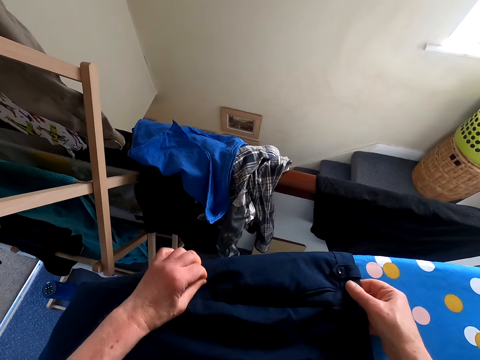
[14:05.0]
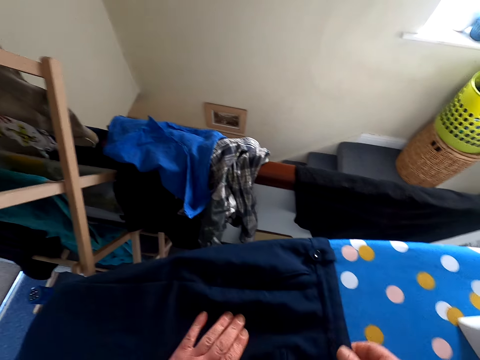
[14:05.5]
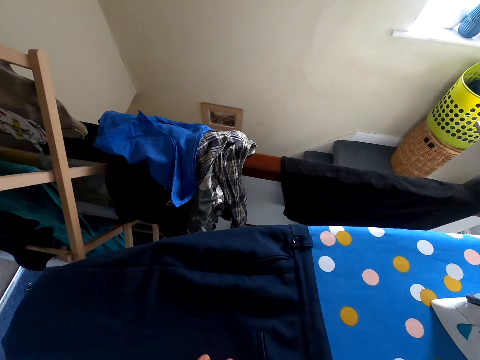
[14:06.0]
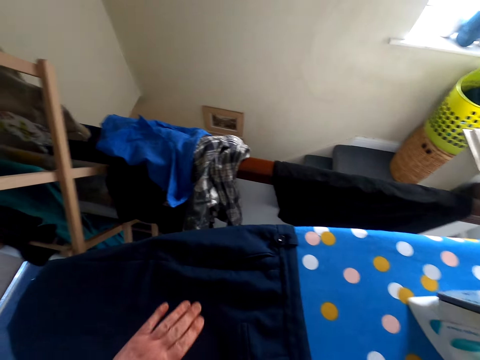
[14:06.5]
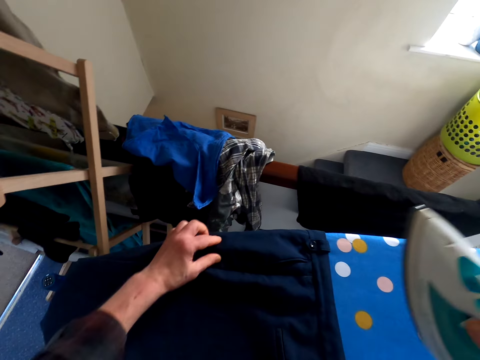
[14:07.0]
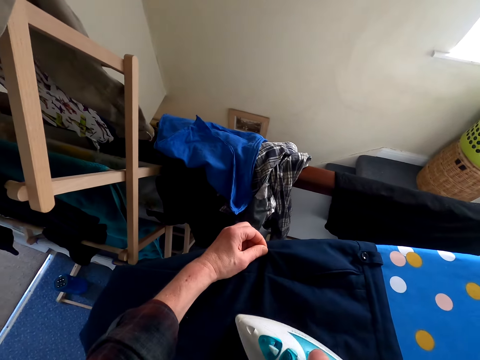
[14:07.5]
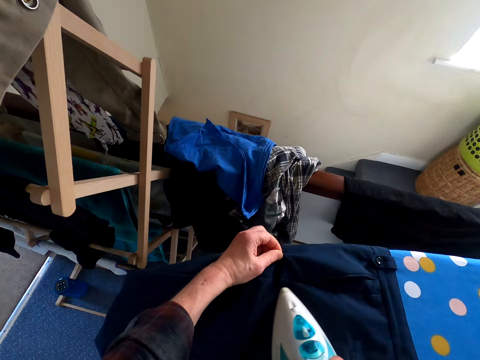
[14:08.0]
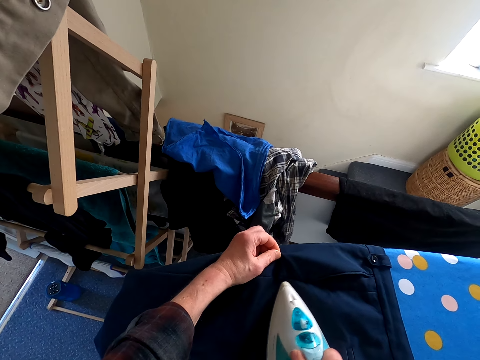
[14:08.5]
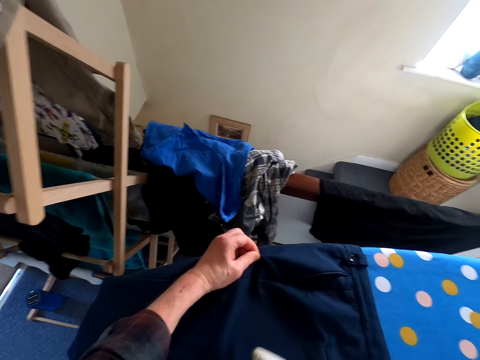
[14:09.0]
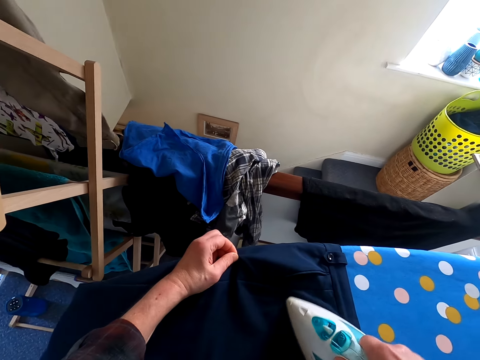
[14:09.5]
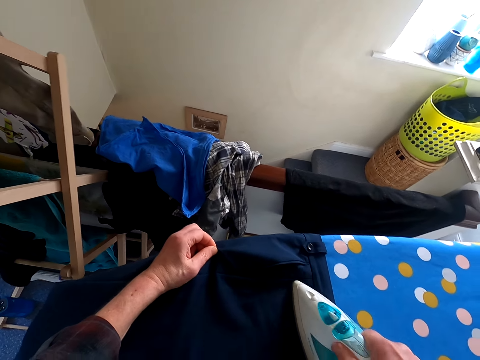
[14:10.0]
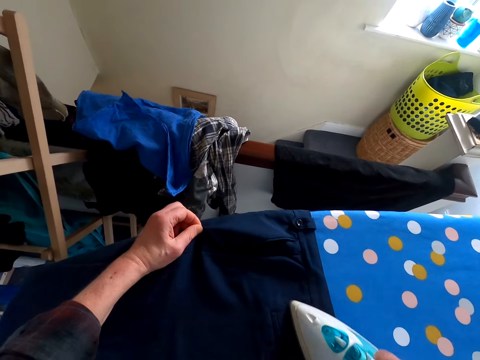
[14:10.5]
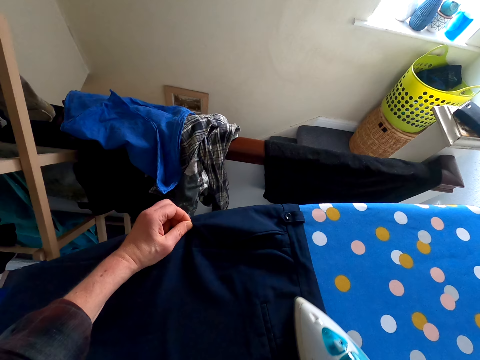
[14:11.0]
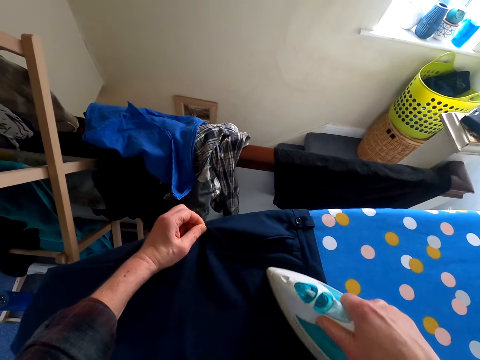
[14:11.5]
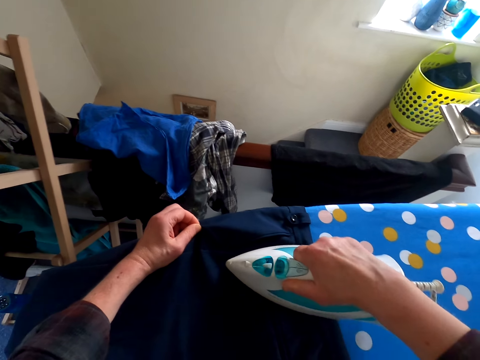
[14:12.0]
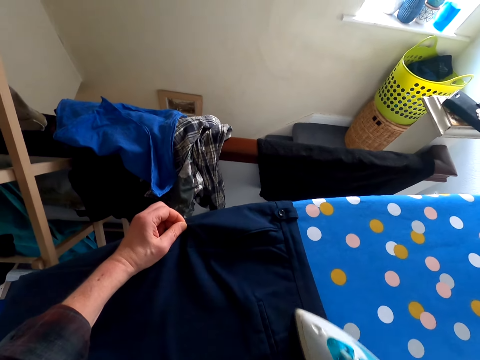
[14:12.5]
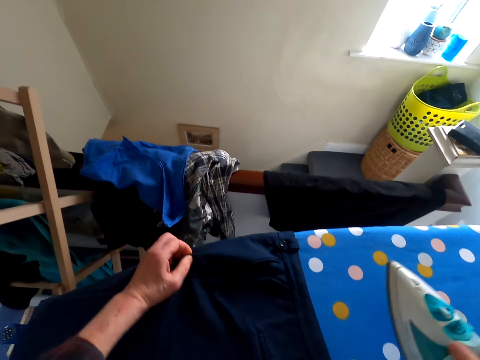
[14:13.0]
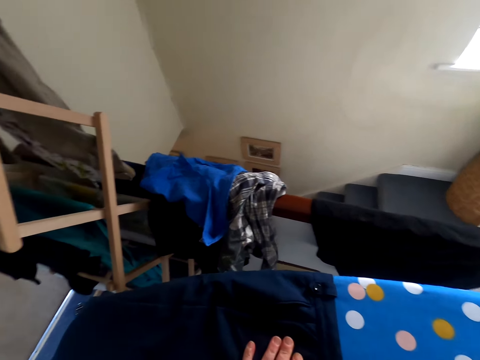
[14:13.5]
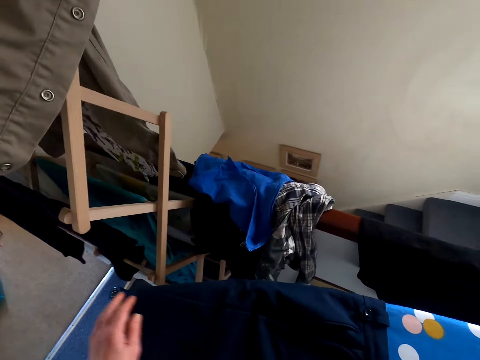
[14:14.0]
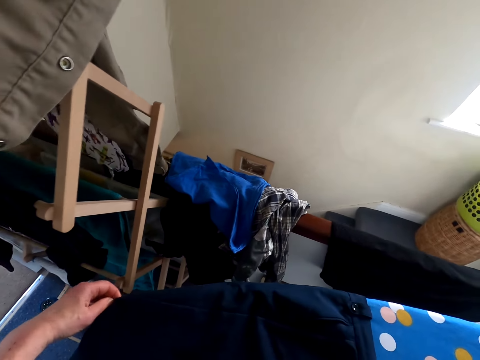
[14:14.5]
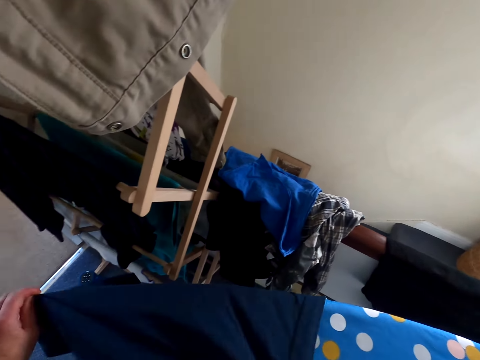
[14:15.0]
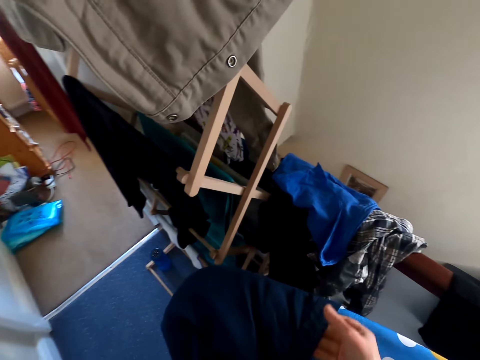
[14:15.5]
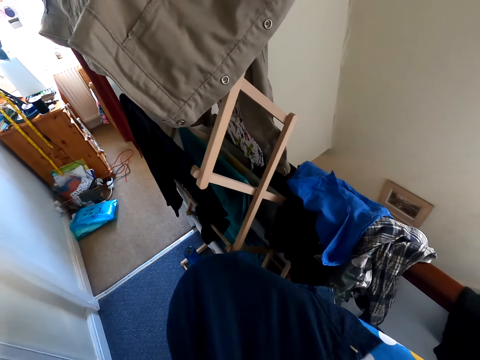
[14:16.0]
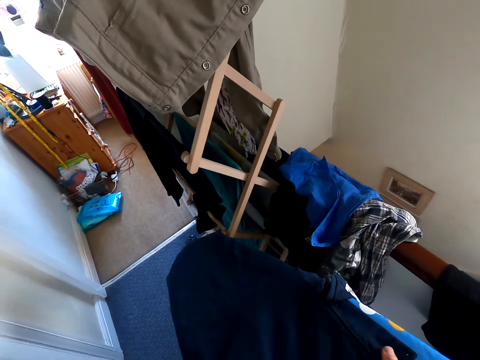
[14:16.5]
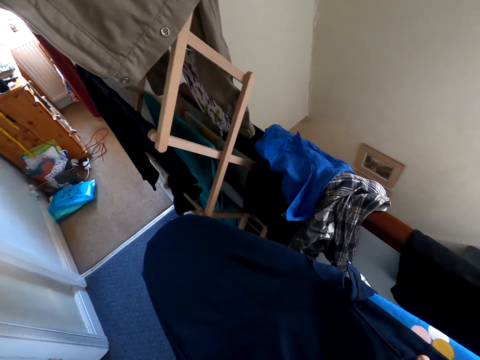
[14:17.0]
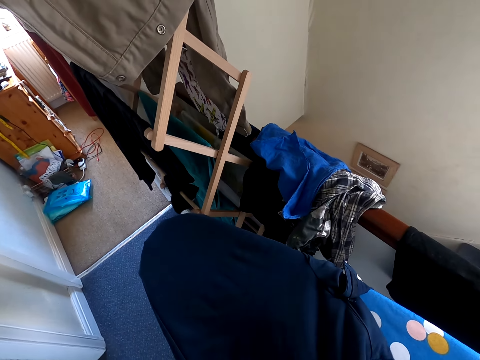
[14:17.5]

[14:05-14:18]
The camera wearer picks up the iron box from the ironing table. They iron the trouser. They put the iron down. They touch the trouser. They adjust the trouser on the ironing table.

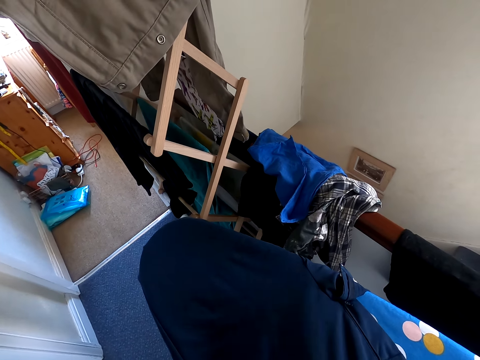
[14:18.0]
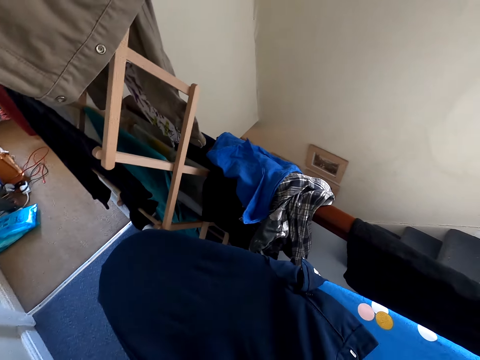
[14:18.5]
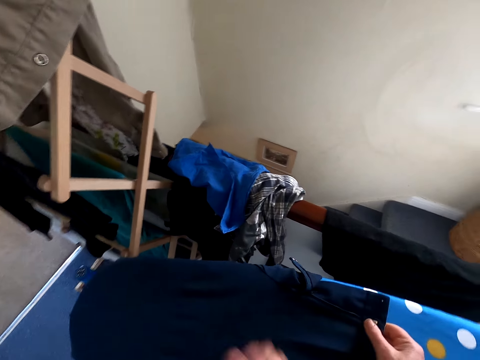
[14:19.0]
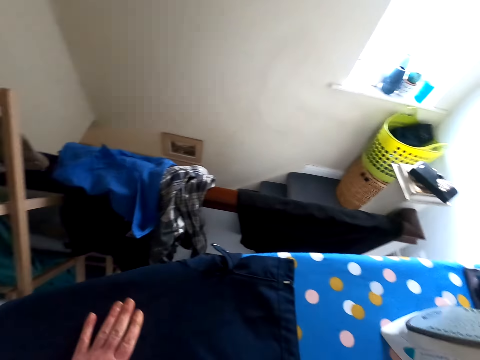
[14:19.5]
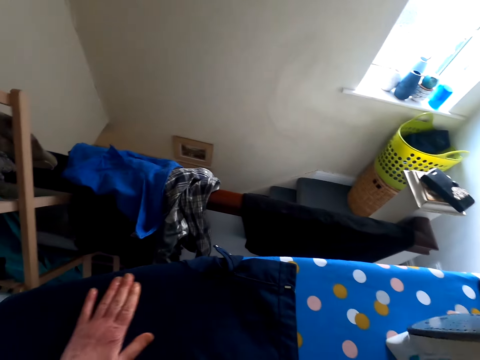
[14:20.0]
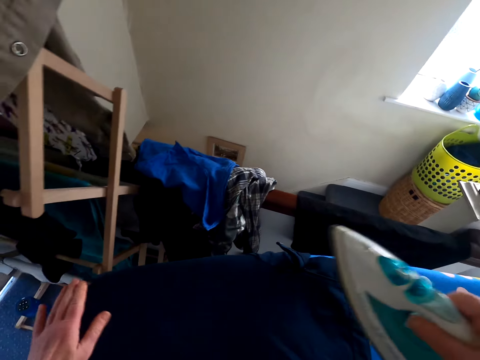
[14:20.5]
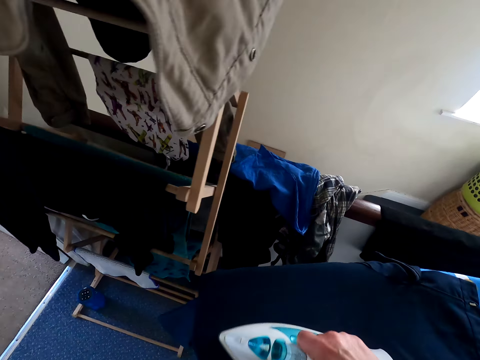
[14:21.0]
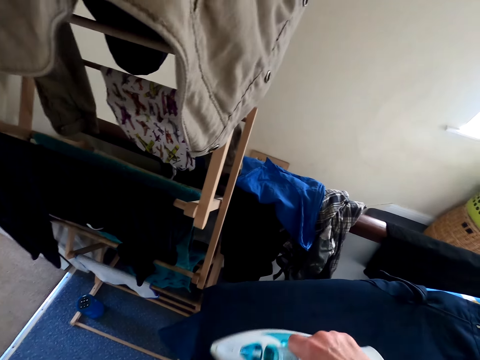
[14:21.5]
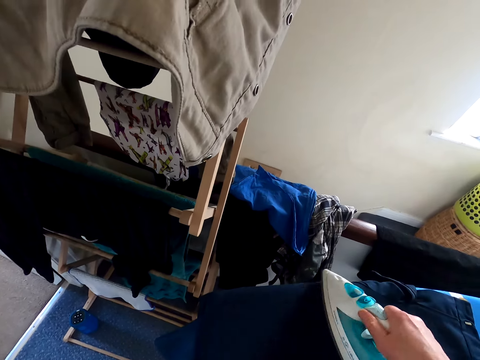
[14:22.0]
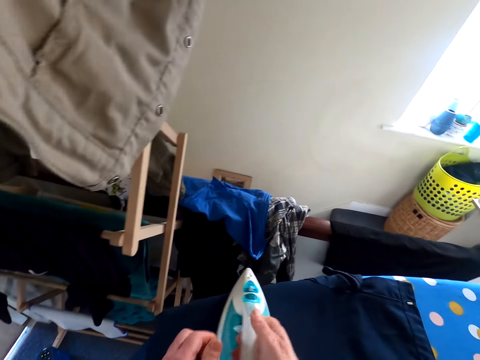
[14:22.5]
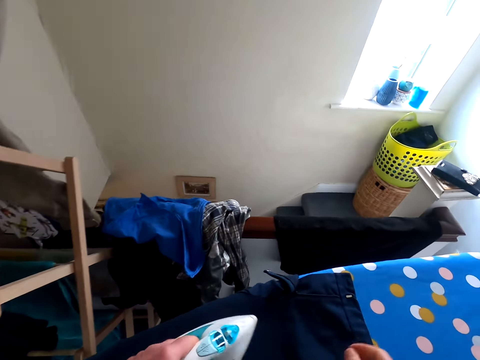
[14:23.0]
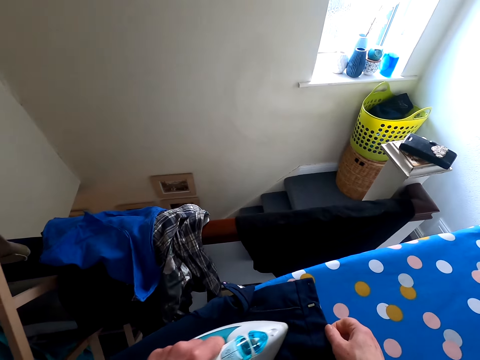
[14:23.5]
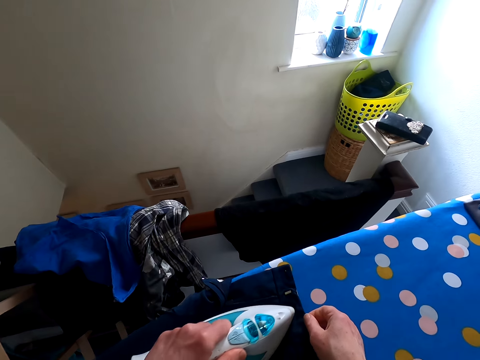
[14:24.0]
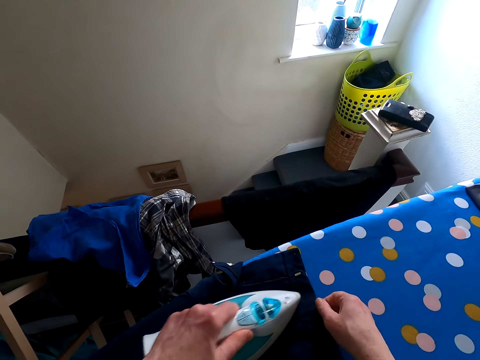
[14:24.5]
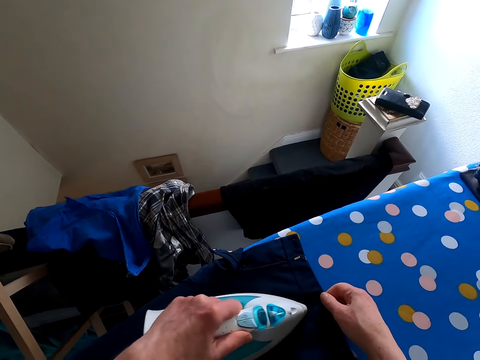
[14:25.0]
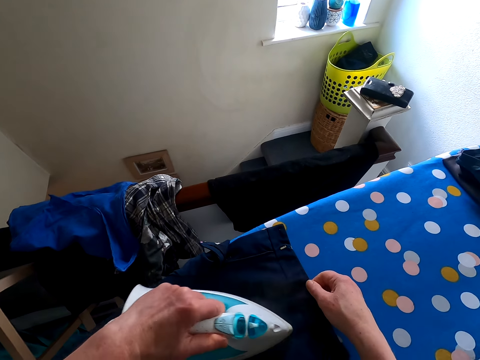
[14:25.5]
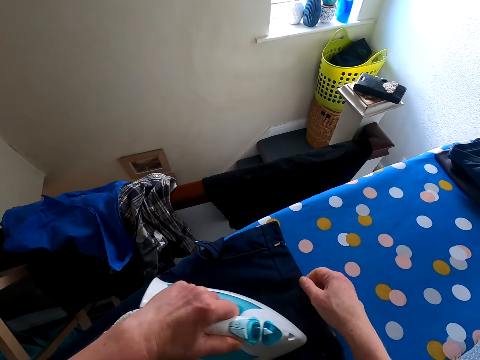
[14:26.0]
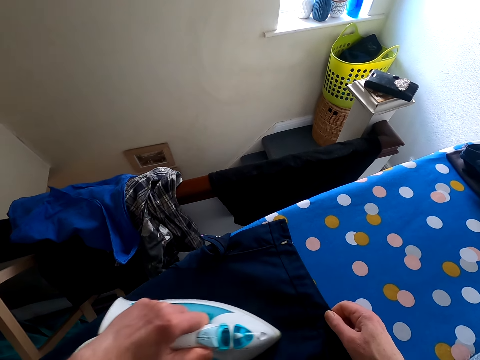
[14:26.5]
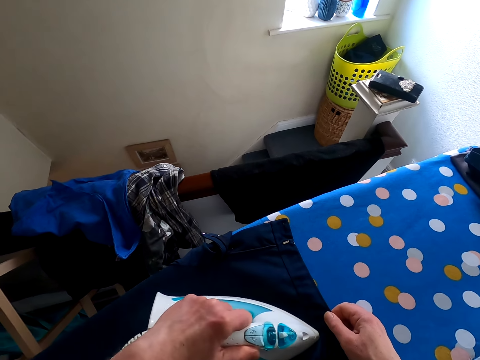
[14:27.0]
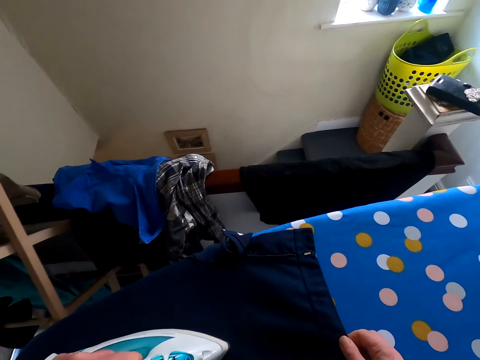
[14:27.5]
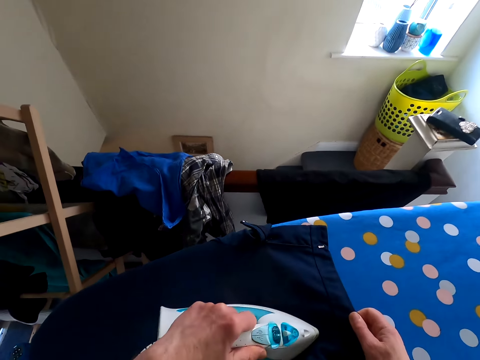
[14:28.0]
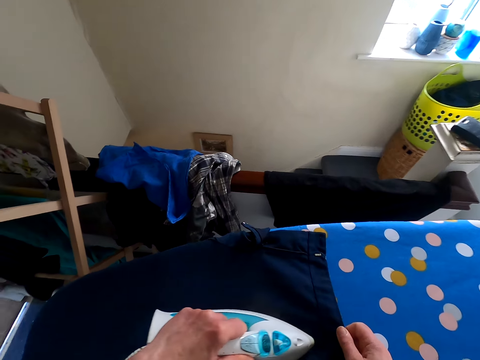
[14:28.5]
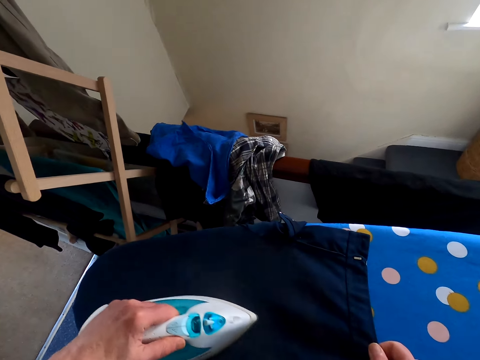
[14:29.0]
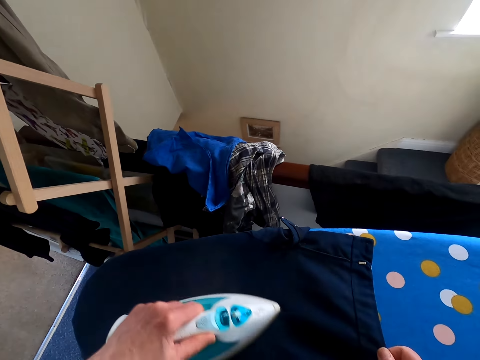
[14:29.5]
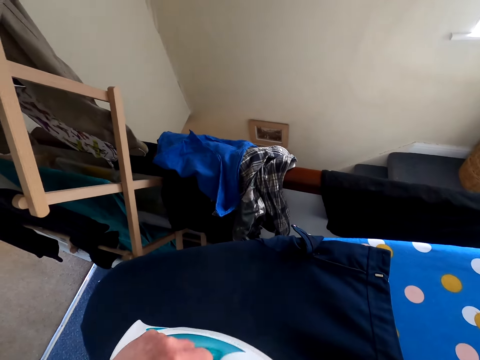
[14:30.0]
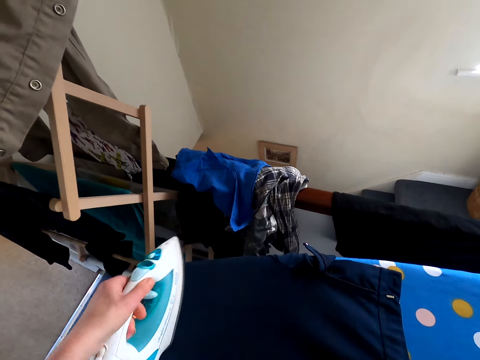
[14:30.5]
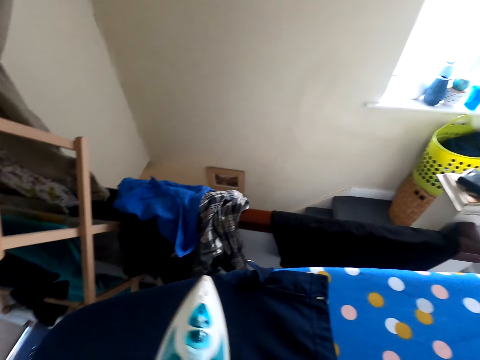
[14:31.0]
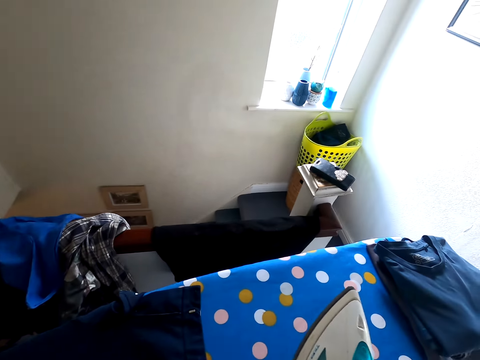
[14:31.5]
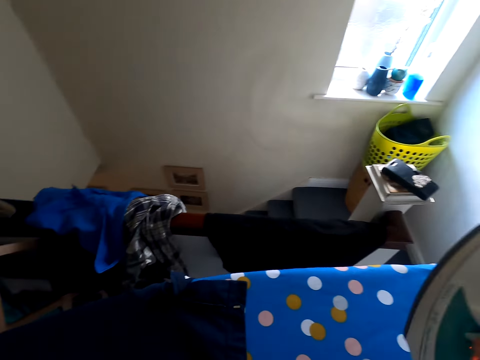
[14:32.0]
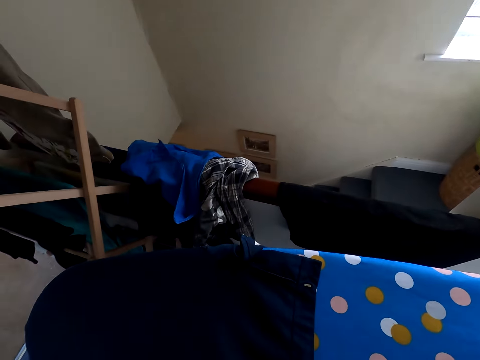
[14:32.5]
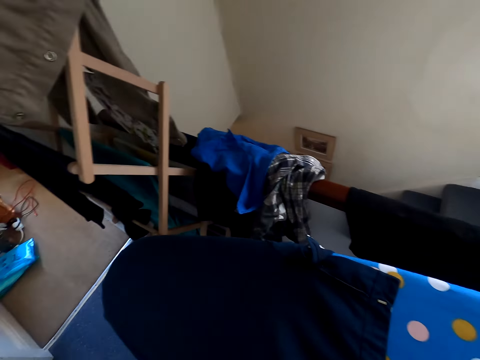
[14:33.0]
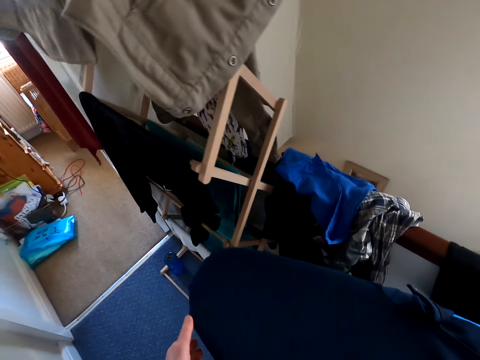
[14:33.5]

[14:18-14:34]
The camera wearer picks up the iron box from the ironing table. They iron the trouser. They put the iron box on the ironing table.
